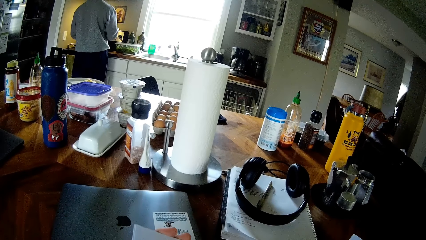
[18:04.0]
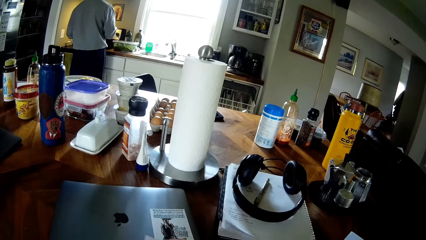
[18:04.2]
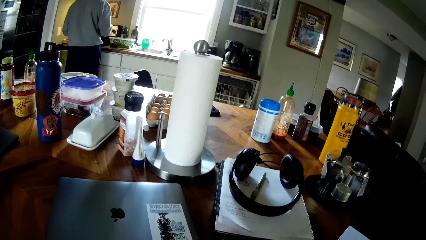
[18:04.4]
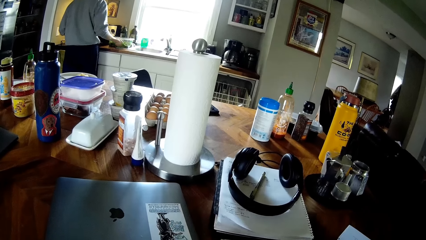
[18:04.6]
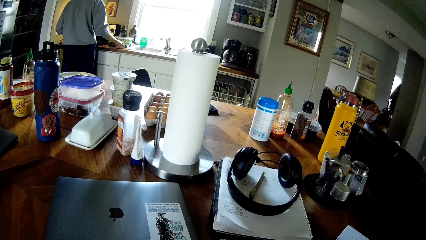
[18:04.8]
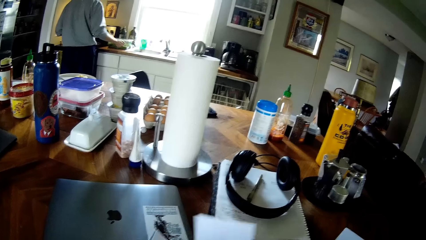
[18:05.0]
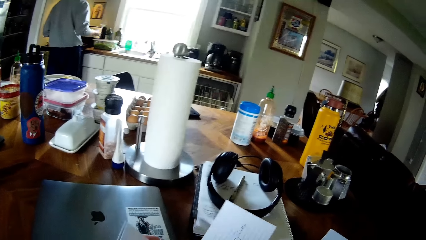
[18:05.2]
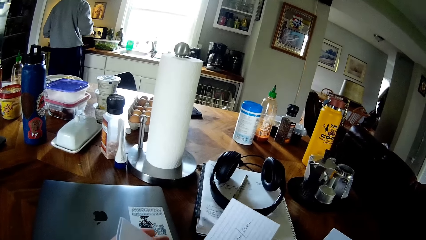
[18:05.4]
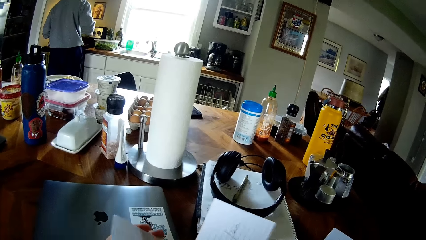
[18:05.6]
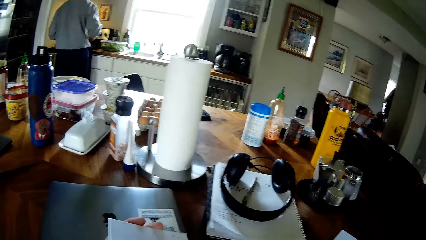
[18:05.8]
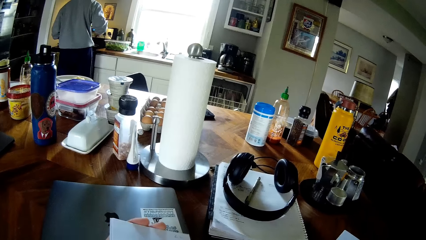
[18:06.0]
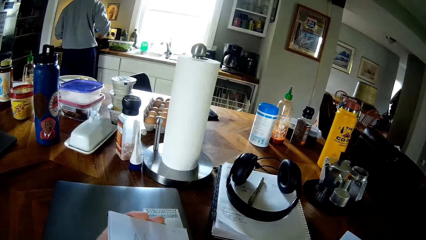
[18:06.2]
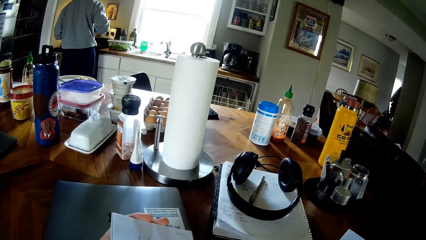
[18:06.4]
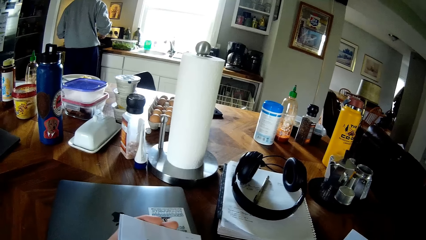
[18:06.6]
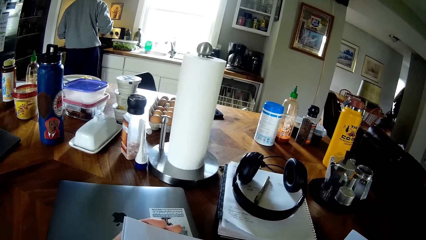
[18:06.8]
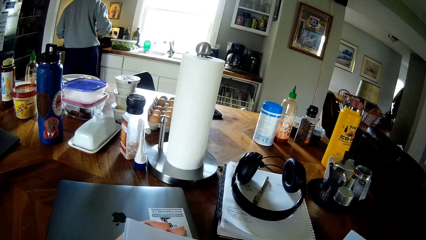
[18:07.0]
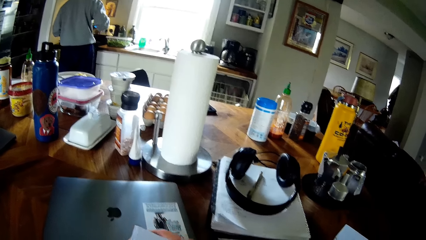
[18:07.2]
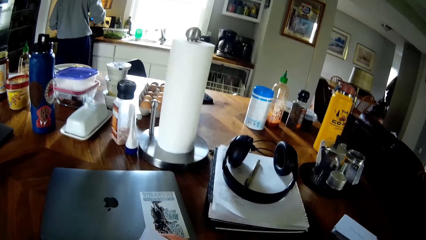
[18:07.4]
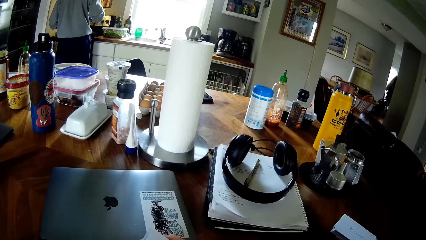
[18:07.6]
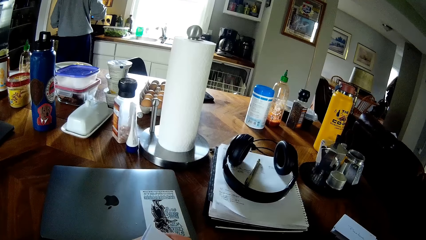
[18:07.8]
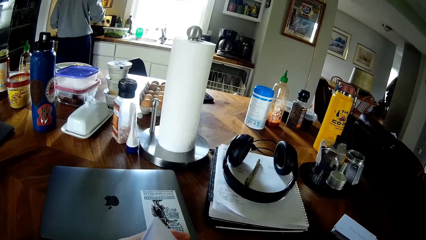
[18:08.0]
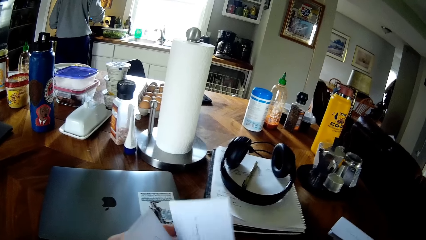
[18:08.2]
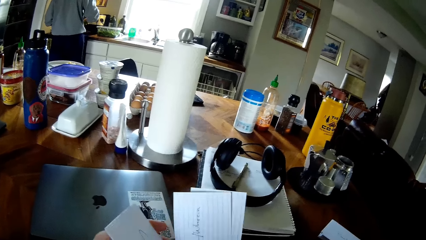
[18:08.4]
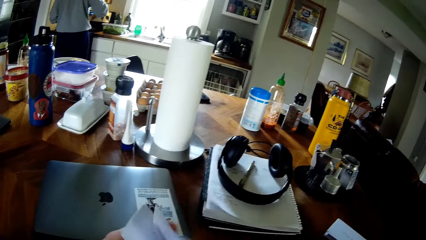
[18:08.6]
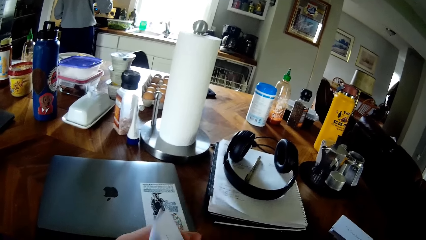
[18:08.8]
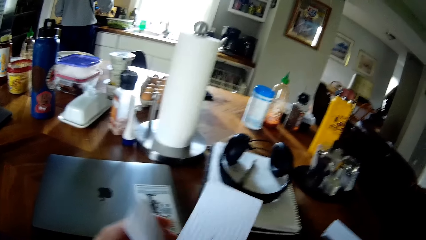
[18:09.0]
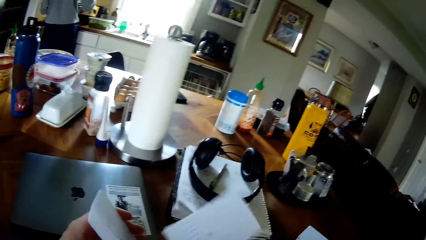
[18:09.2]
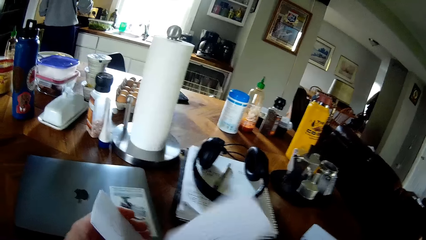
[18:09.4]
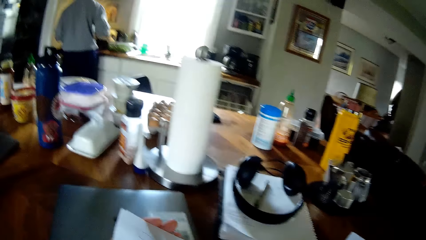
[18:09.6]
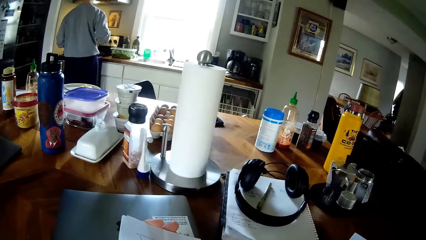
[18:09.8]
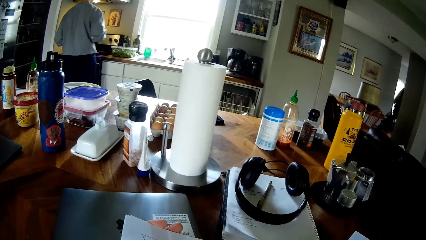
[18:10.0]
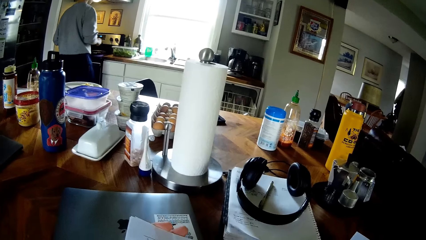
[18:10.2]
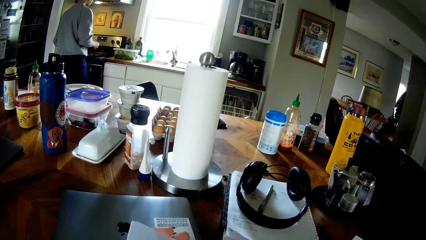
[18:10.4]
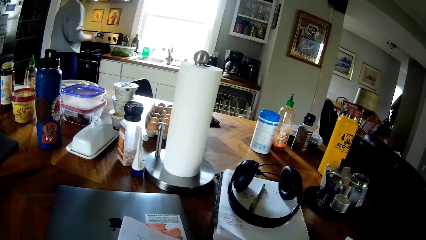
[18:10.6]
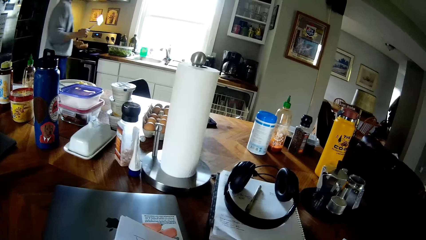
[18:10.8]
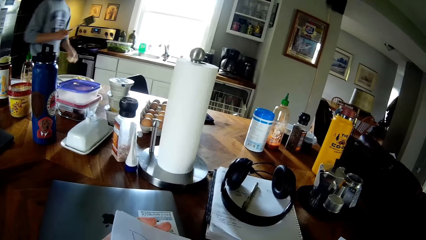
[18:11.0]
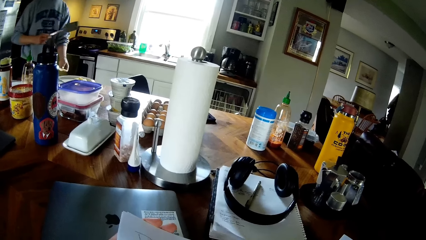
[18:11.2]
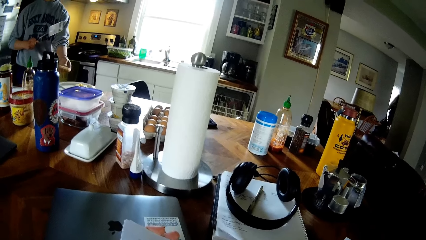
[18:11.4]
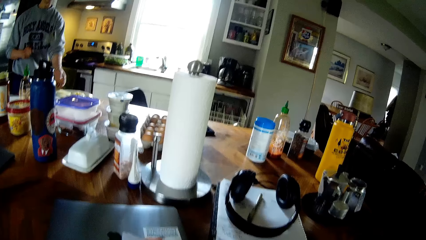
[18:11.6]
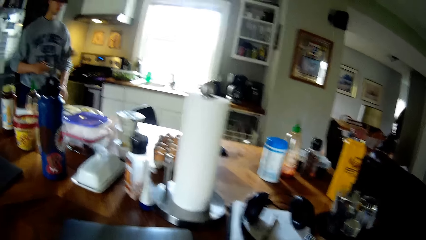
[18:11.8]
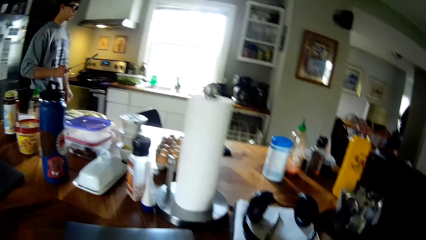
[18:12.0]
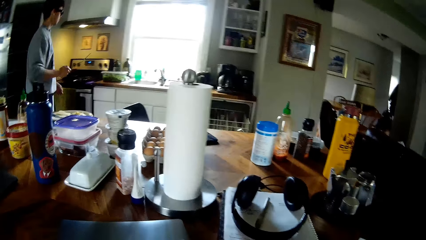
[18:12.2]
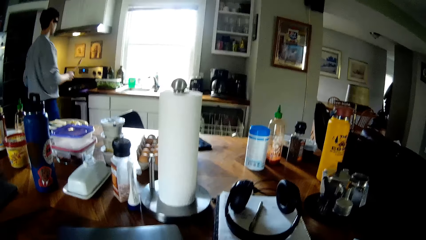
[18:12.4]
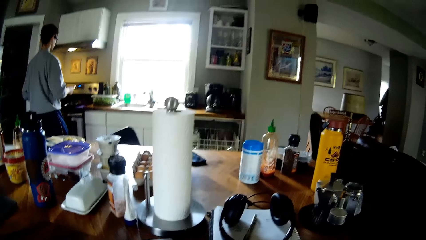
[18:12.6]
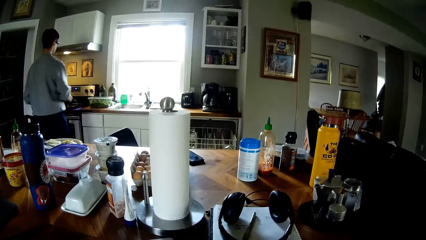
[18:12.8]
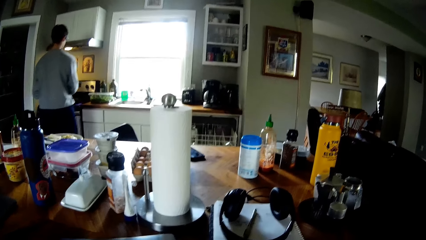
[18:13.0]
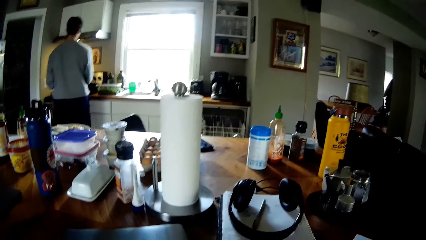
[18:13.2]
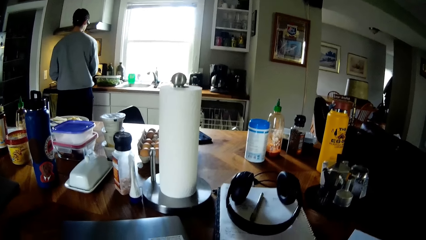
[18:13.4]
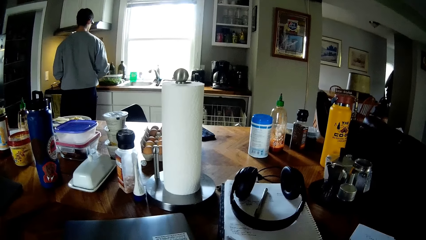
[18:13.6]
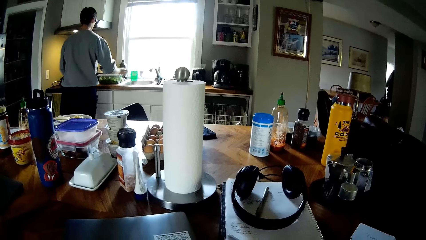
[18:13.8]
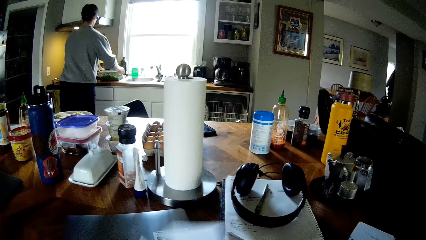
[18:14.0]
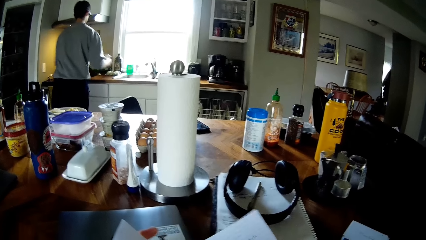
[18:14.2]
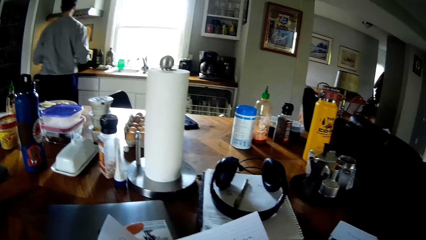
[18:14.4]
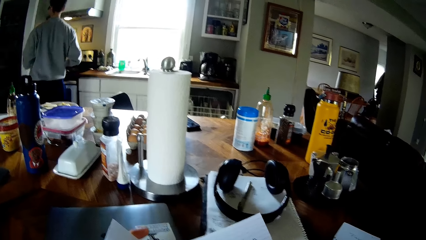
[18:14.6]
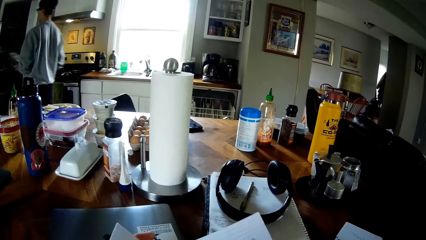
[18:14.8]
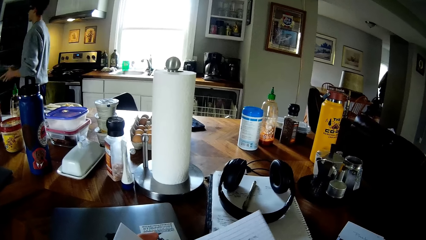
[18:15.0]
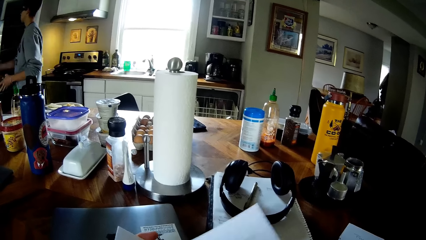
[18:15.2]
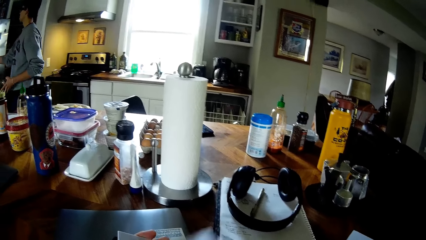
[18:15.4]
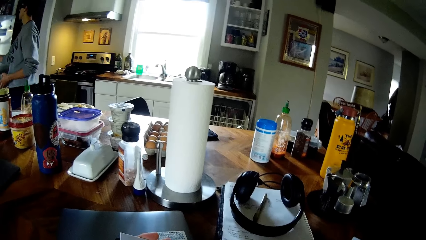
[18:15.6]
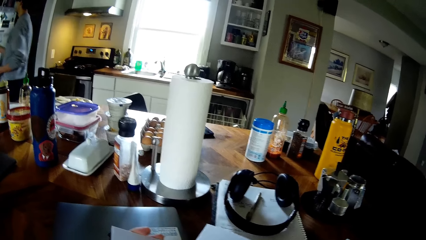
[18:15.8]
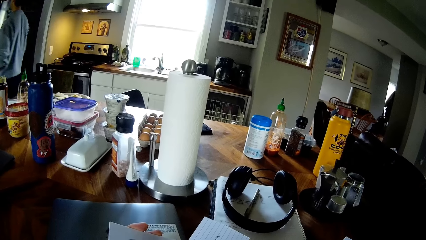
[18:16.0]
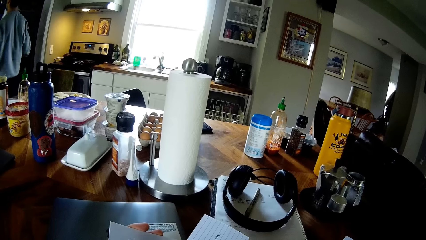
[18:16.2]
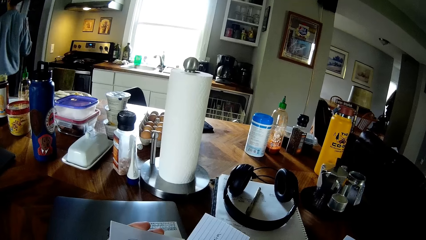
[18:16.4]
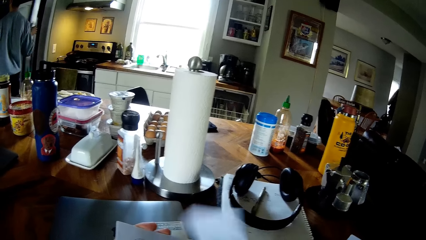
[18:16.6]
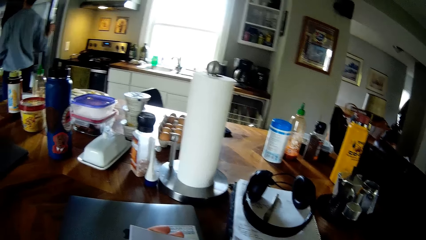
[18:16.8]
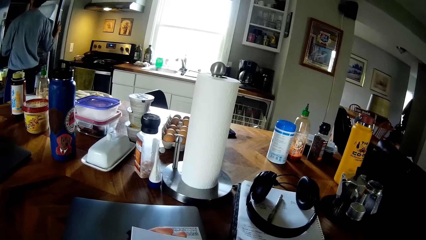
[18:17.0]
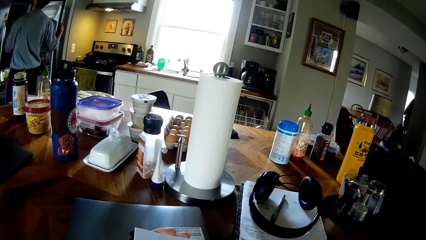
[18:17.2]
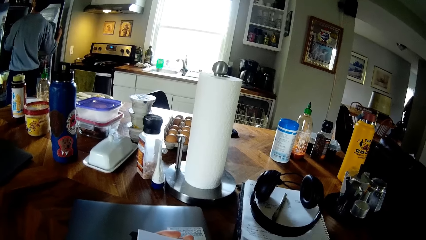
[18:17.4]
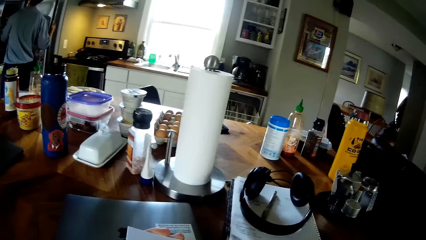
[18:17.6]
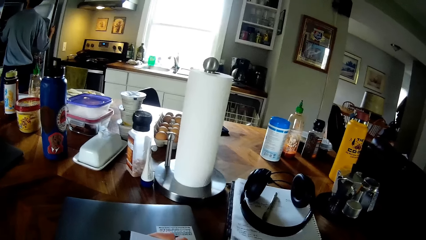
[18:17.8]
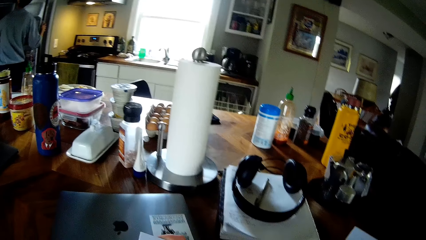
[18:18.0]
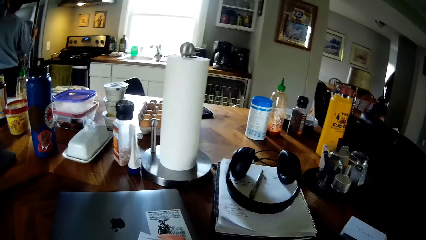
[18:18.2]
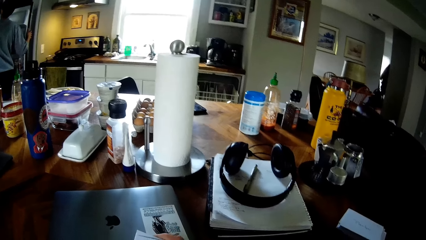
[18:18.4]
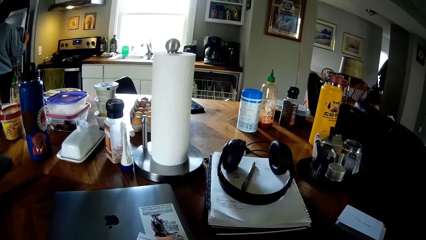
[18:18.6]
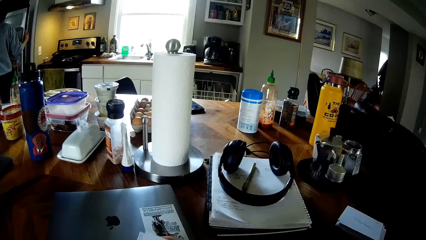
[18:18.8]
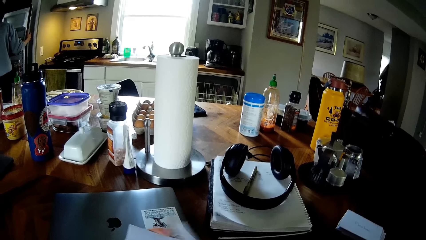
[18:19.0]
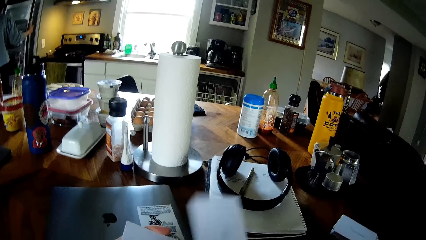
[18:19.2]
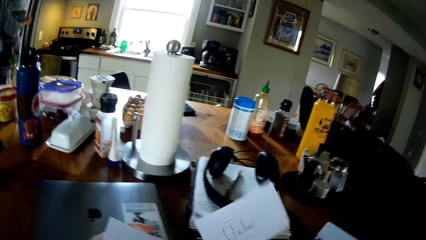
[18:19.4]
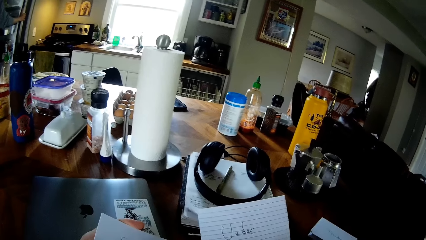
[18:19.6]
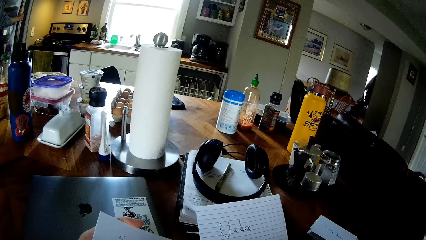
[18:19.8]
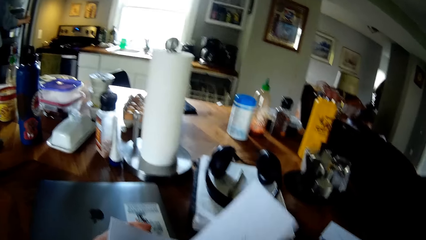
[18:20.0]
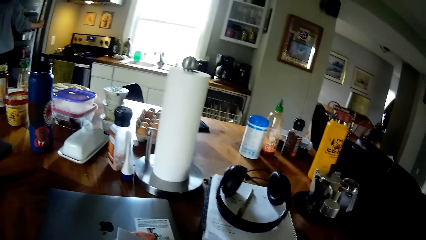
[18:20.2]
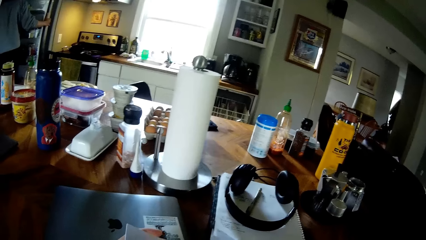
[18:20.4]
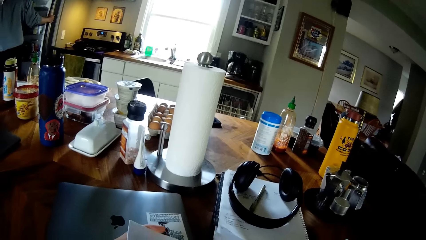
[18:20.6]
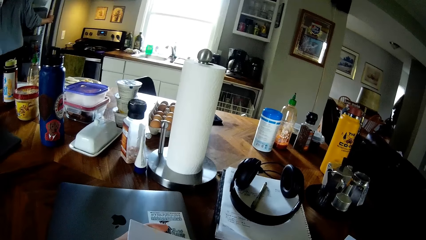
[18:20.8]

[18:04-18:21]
A man pours something in the cooking pot. The man lifts the spatula on the countertop with his right hand. The camera wearer flips a paper with his right hand. The man stirs the food in the pan with the spatula in his right hand. The camera wearer reads from the paper. He flips a paper with his right hand. The man walks away from the cooker. The man throws the cheese in his left hand on the plate on the table. The man walks toward the cooker. The camera wearer flips a paper with his right hand. The man lifts the plastic on the countertop with his hands. The man walks away from the cooker. Another man opens a refrigerator with his right hand. The other man puts the container of vegetables inside the refrigerator with his left hand.
